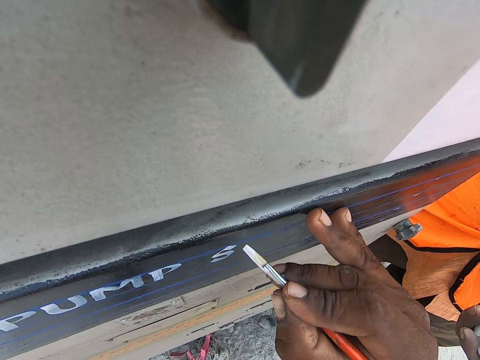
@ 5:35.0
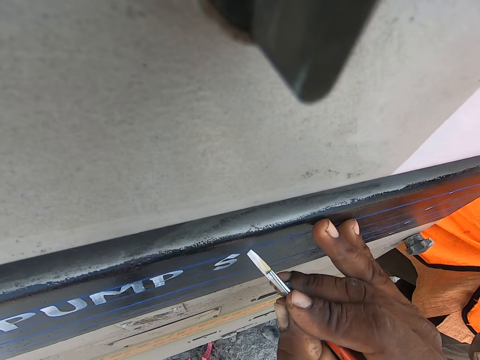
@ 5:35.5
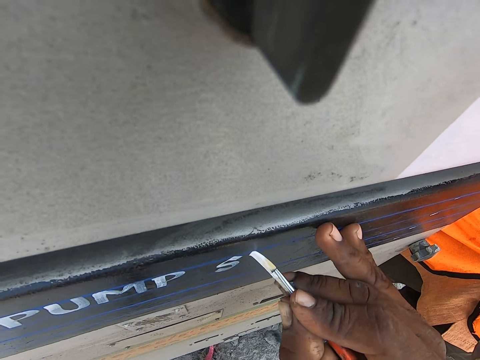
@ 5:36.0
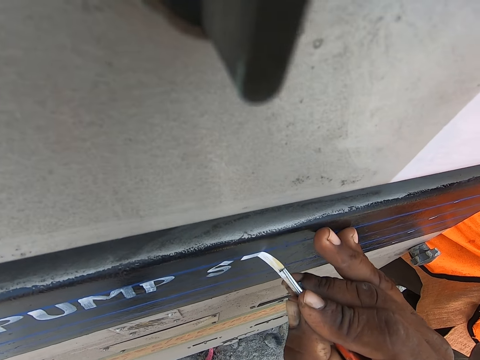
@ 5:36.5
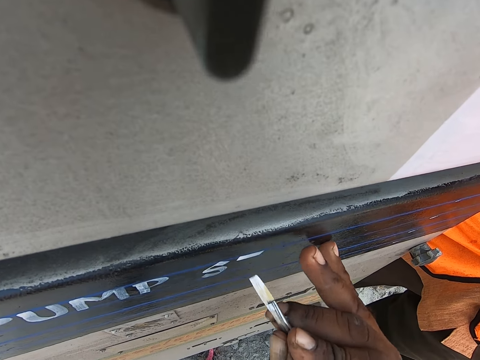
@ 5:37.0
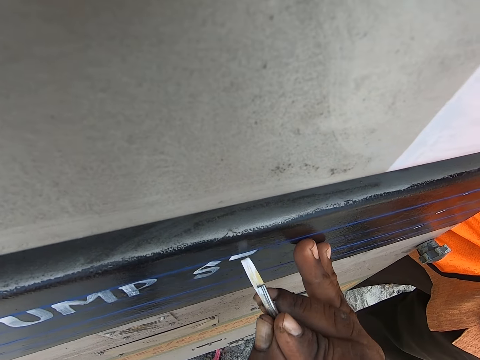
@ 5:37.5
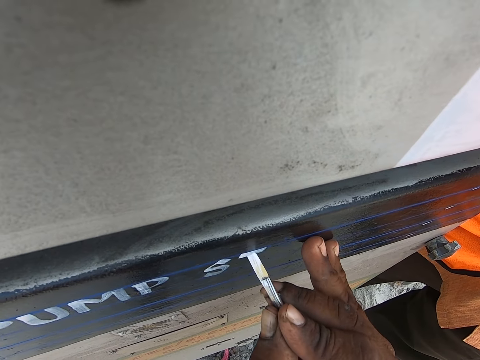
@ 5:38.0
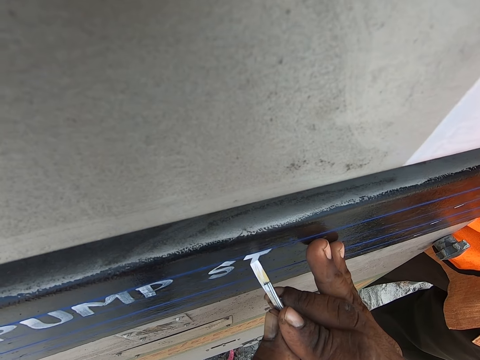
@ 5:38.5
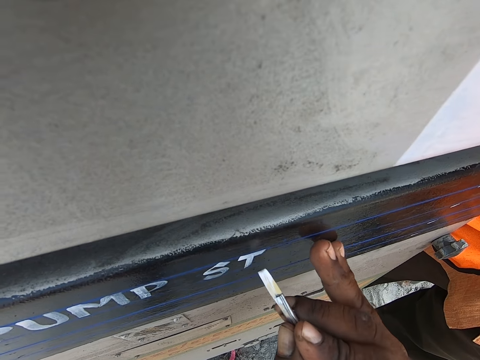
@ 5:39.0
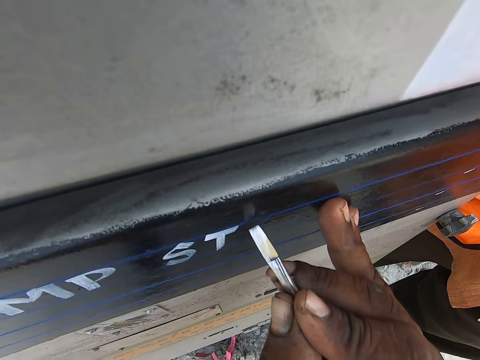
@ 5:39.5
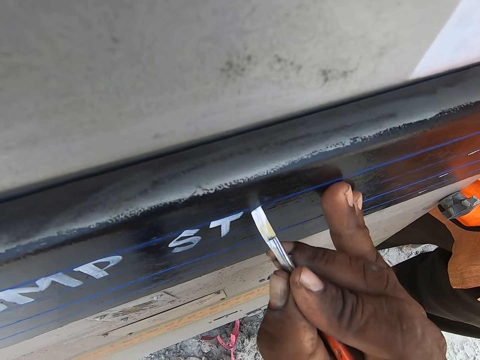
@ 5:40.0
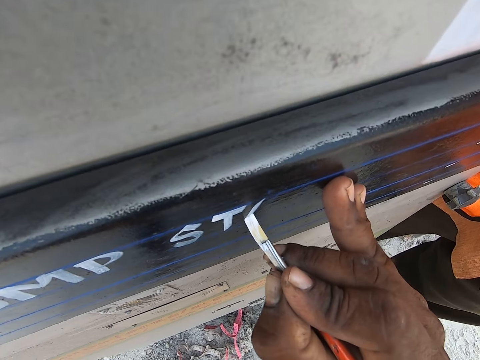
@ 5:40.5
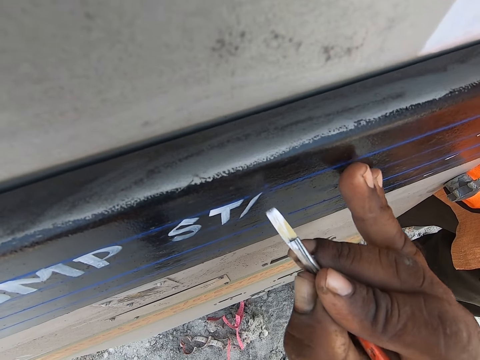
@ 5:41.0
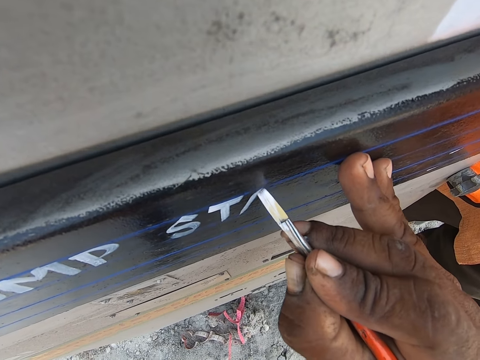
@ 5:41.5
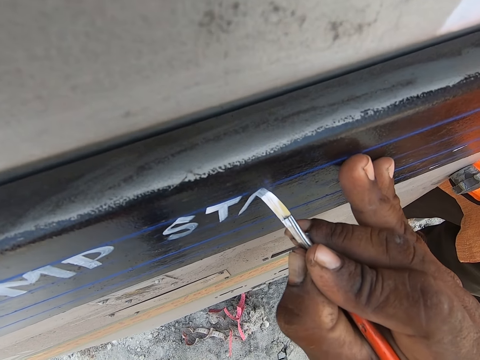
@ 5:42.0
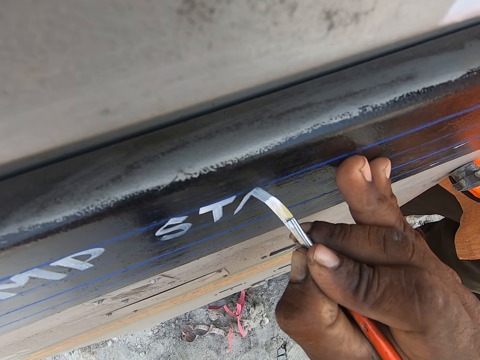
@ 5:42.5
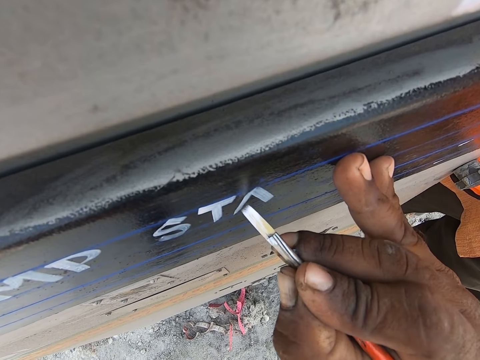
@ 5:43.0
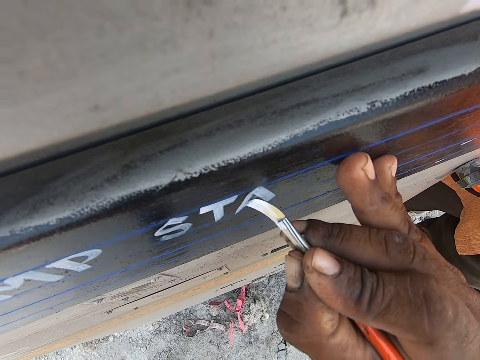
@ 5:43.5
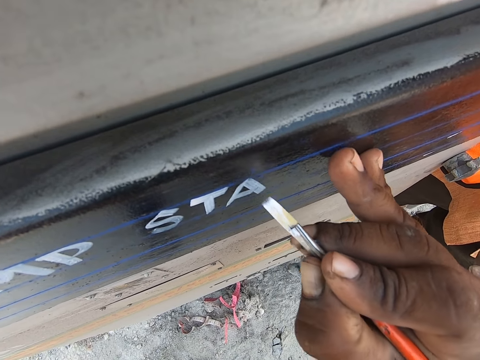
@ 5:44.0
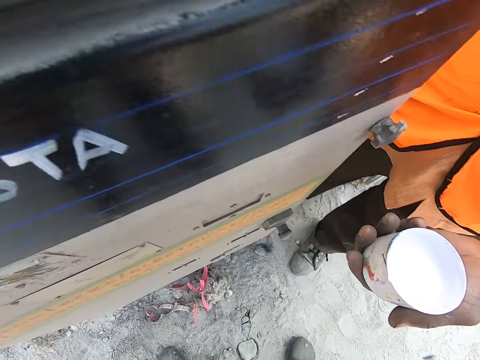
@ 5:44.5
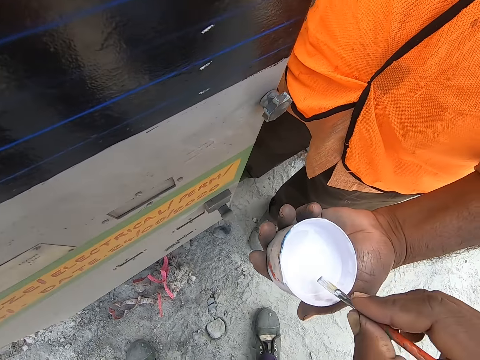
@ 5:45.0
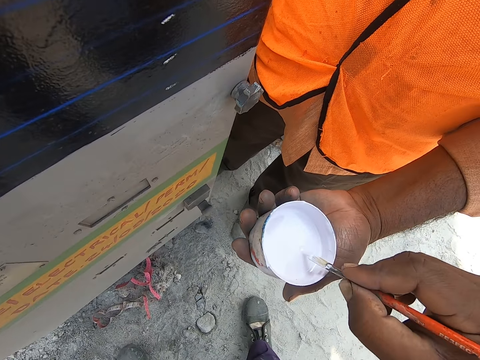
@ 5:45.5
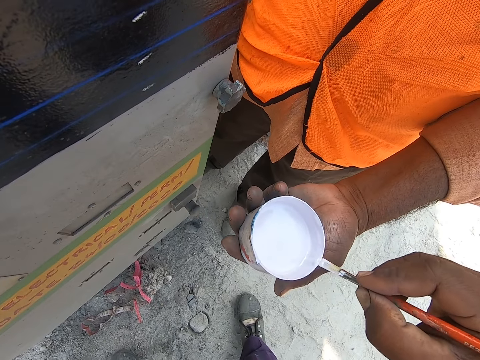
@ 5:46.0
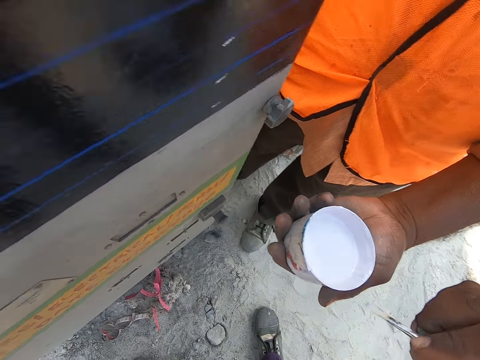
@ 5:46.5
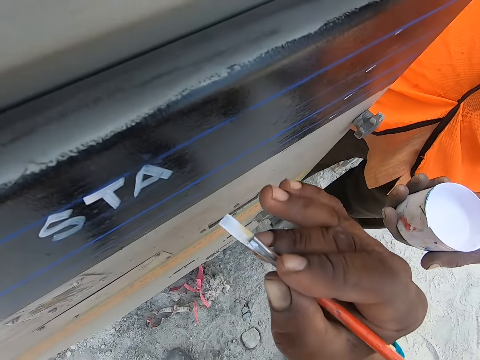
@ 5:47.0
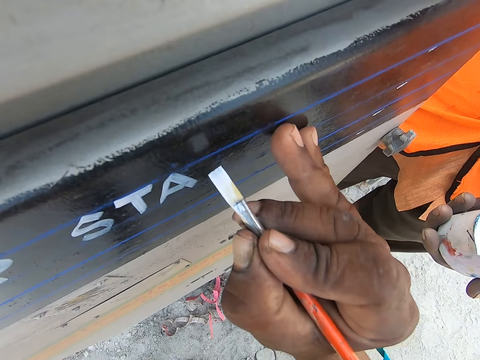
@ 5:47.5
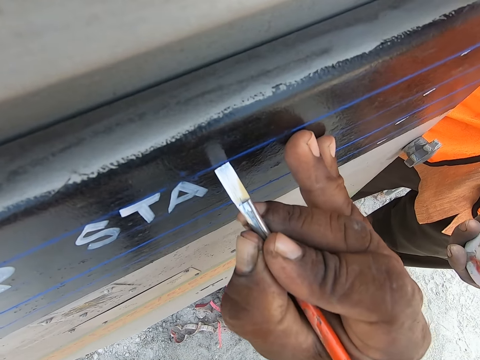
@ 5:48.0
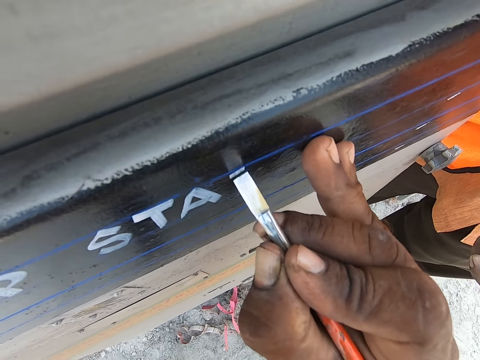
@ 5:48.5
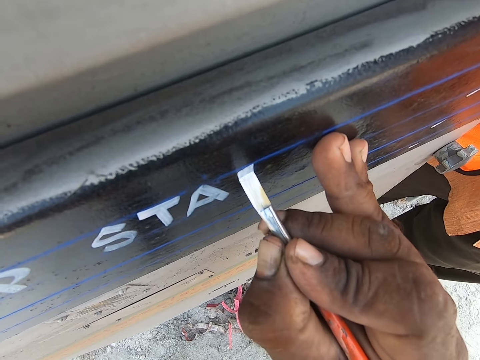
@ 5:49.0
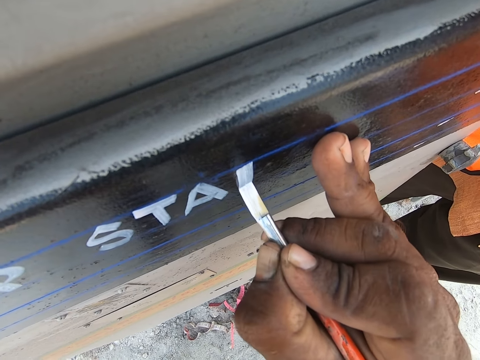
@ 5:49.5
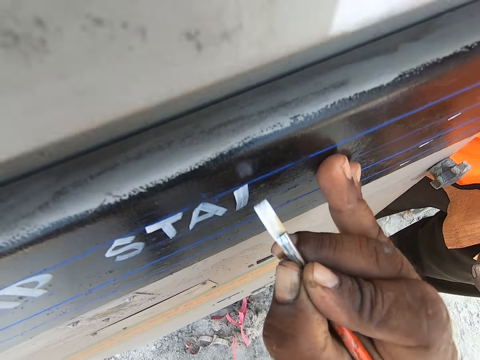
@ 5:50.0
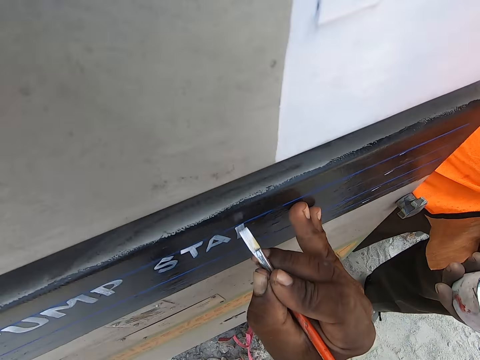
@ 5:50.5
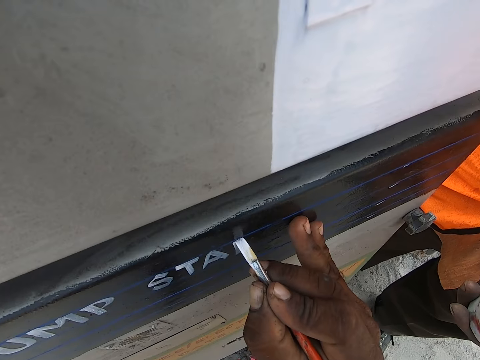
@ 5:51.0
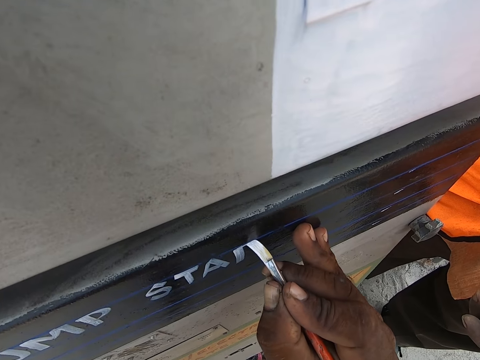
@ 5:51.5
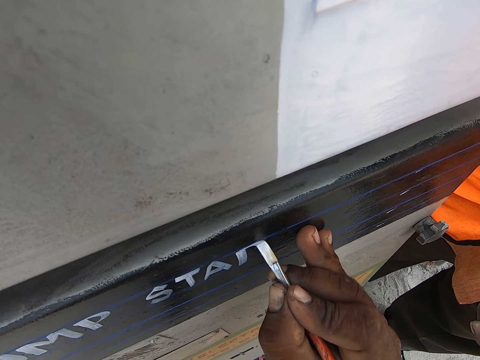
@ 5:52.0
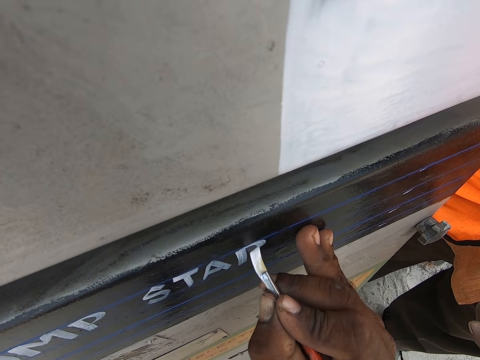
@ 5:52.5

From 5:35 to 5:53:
The camera wearer writes on the metal with a paint brush. They draw on the wall using the paint brush. They take paint on the container. They dip the brush in the paint with the right hand. They write on the metal with the paint brush. They draw on the wall using the paint brush.

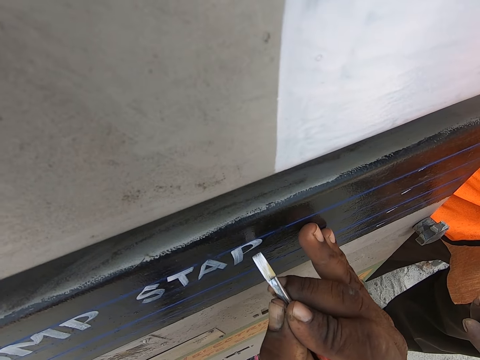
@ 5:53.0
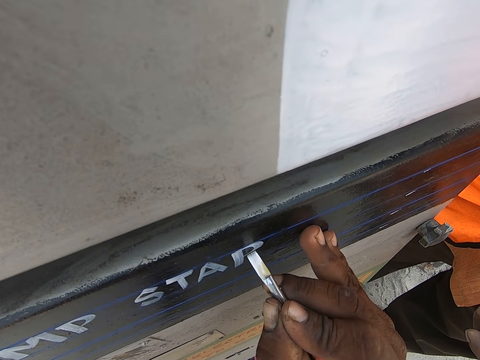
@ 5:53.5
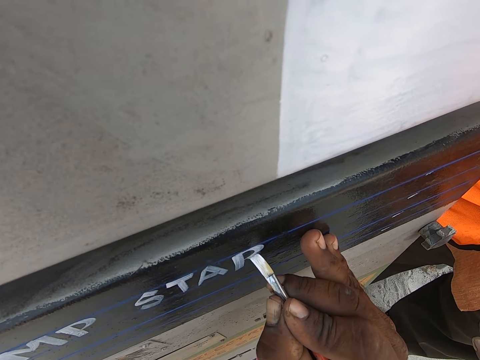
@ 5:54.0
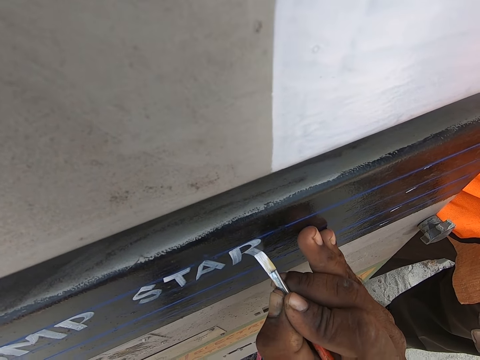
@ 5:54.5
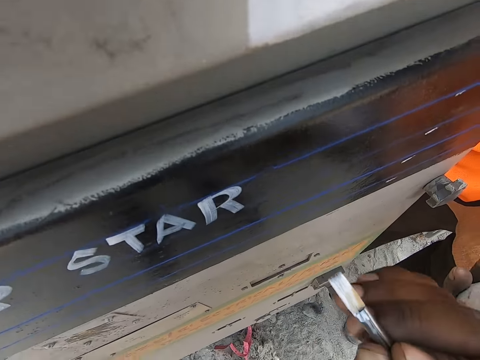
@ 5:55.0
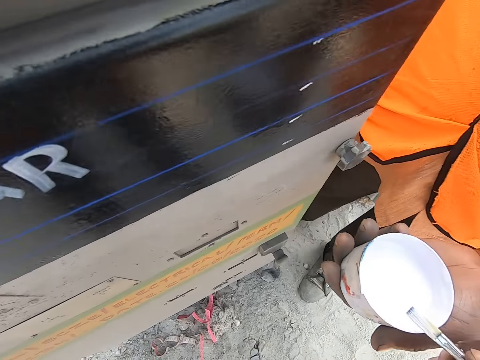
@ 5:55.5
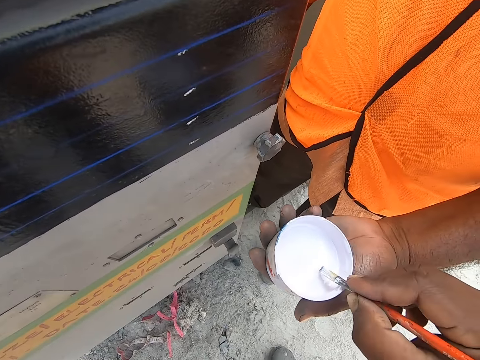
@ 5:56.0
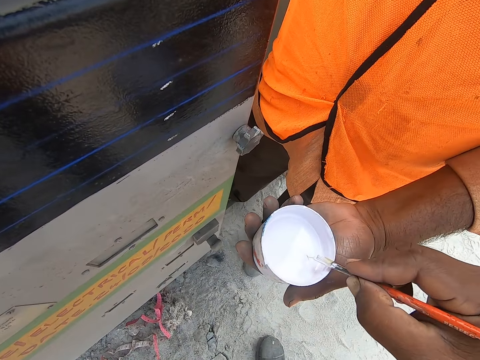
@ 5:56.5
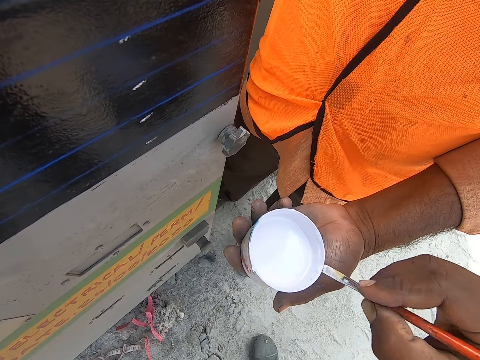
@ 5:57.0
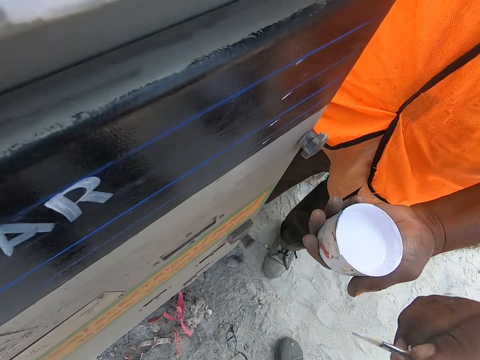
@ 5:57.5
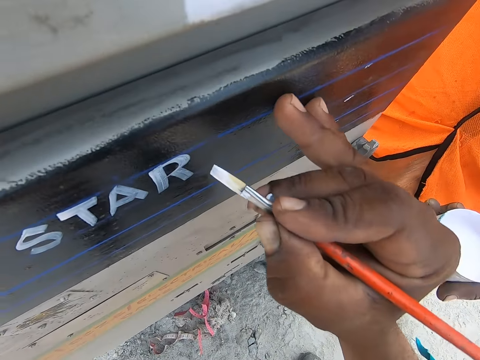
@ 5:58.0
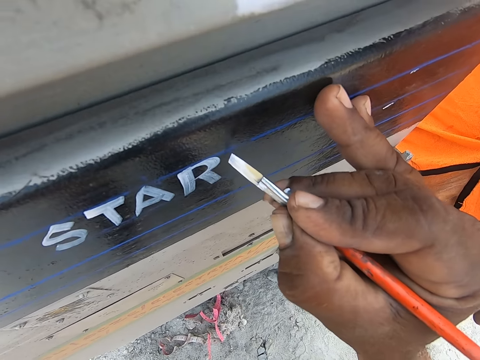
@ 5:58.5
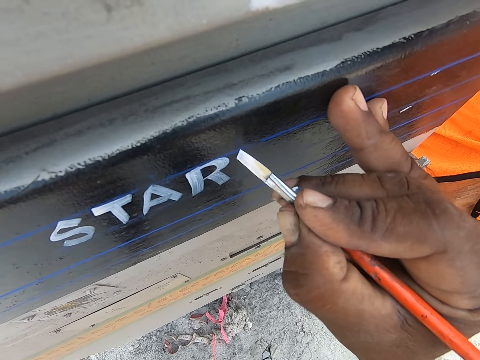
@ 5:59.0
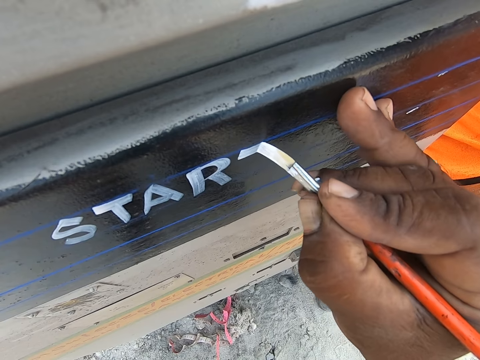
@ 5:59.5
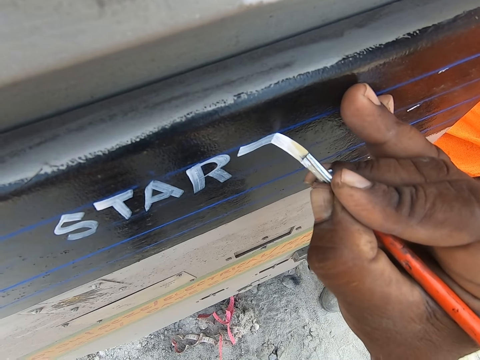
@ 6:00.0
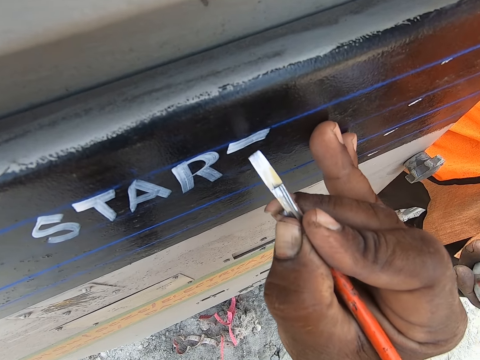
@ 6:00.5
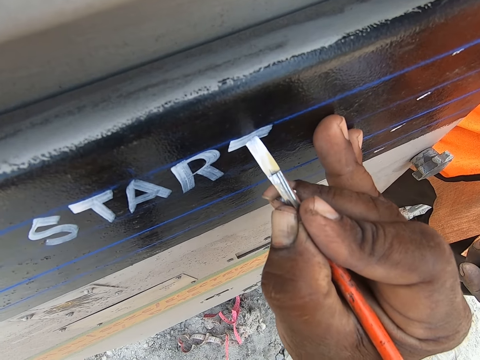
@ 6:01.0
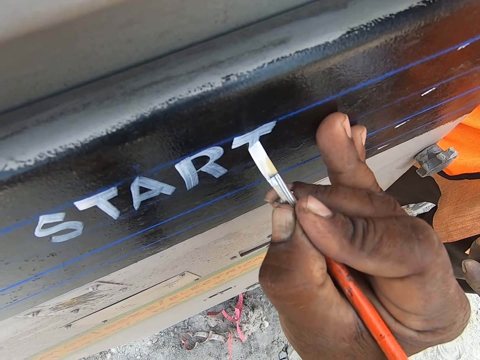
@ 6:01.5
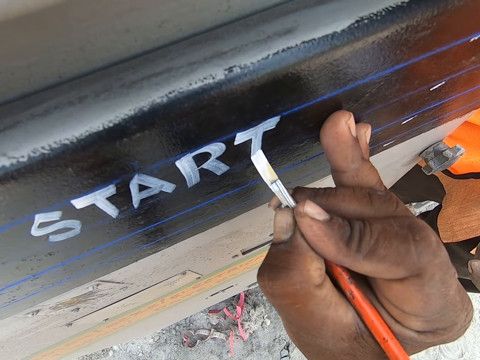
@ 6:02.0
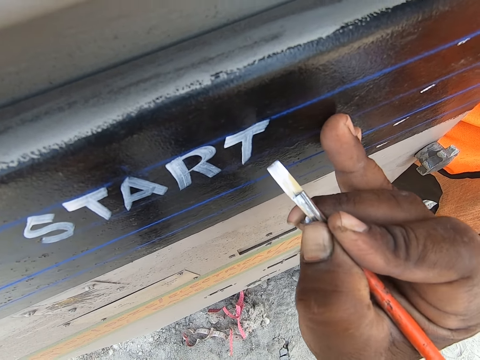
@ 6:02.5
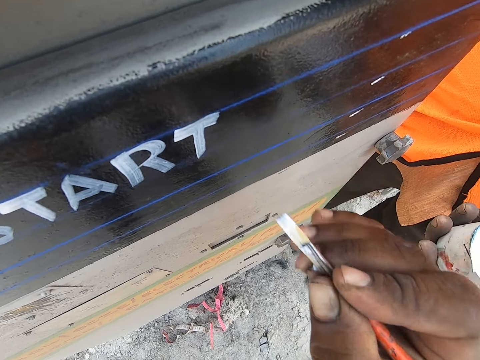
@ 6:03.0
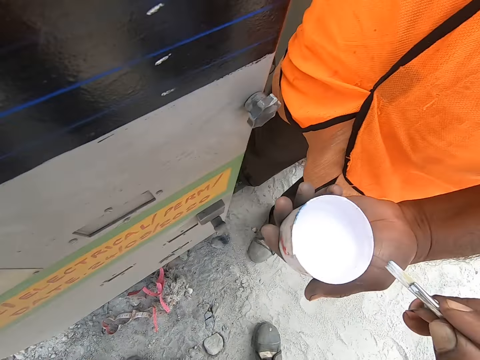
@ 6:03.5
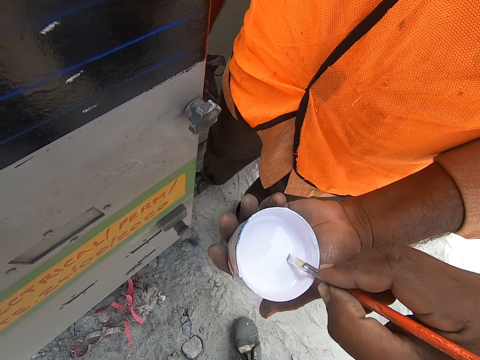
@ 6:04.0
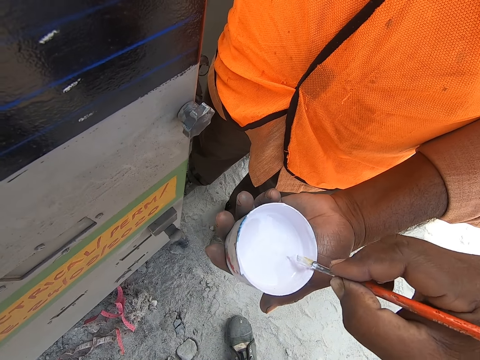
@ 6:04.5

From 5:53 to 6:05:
The camera wearer takes paint on the container. They dip the brush in the paint with the right hand. They write on the metal with a paint brush. They draw on the wall using the paint brush. They take paint on the container.
